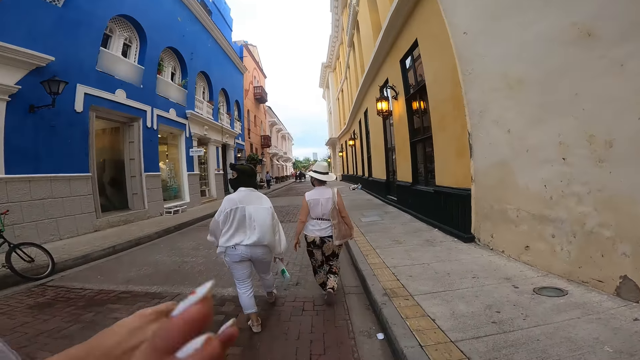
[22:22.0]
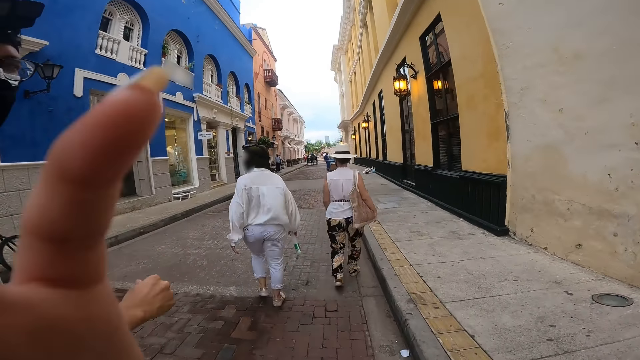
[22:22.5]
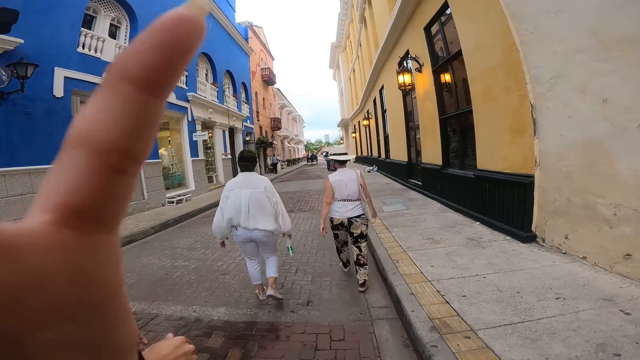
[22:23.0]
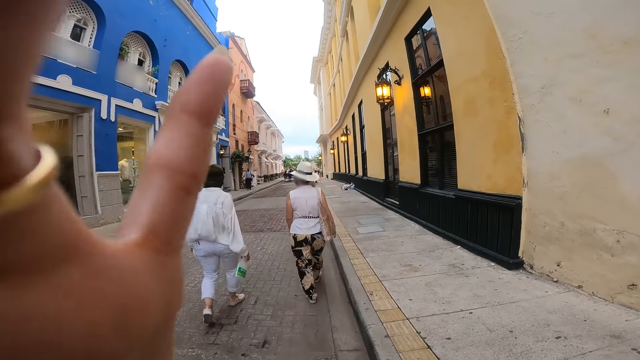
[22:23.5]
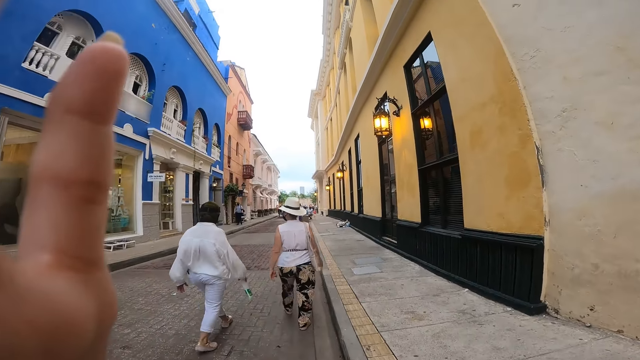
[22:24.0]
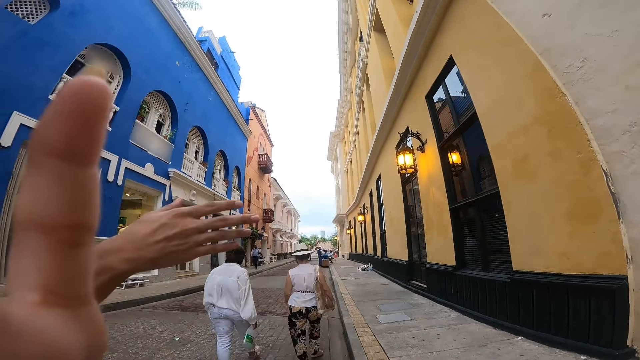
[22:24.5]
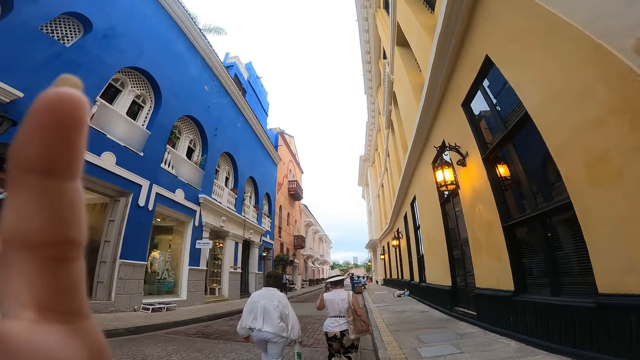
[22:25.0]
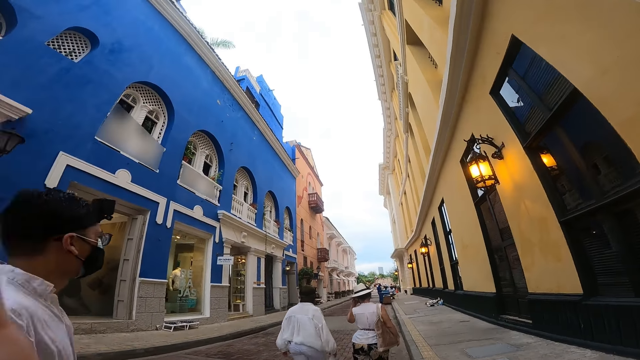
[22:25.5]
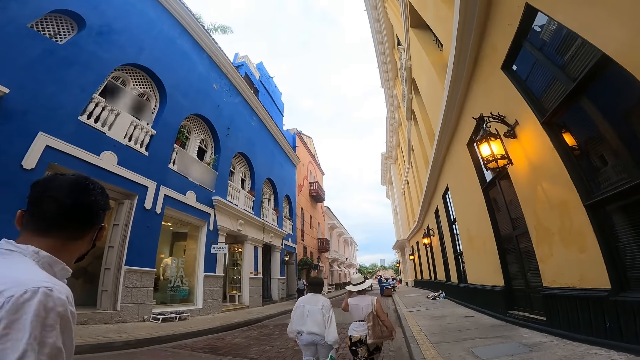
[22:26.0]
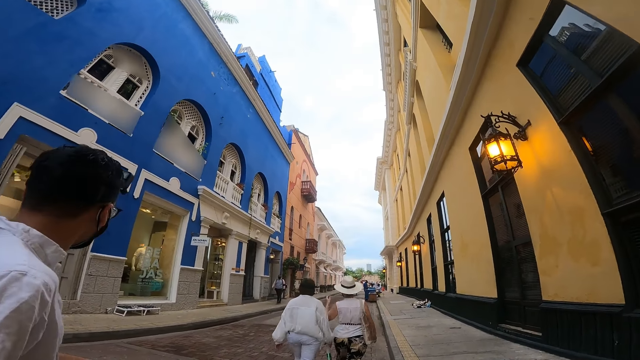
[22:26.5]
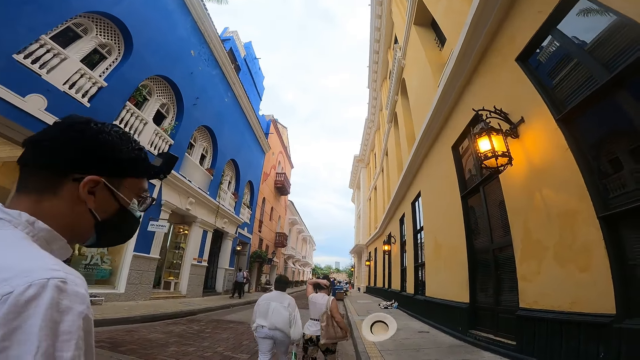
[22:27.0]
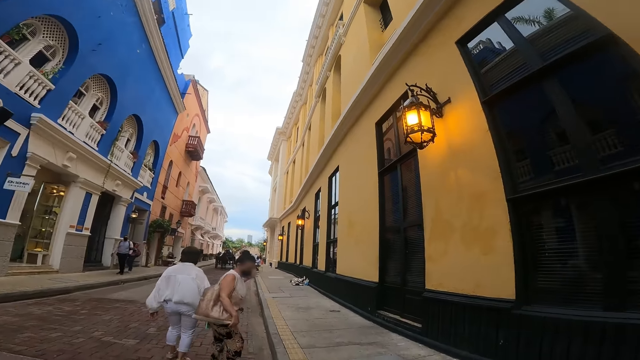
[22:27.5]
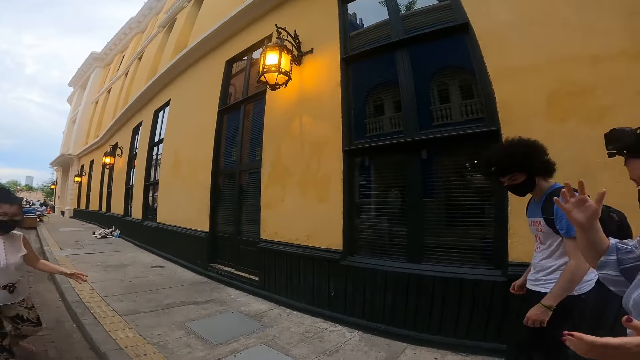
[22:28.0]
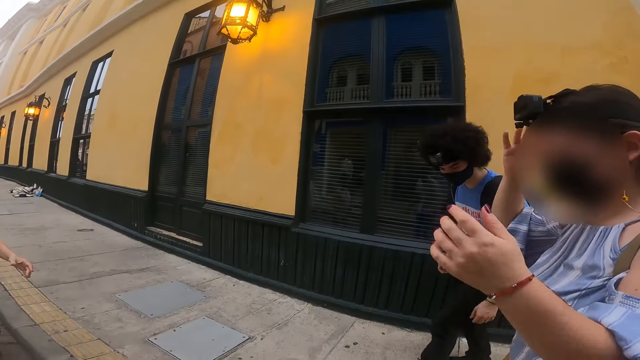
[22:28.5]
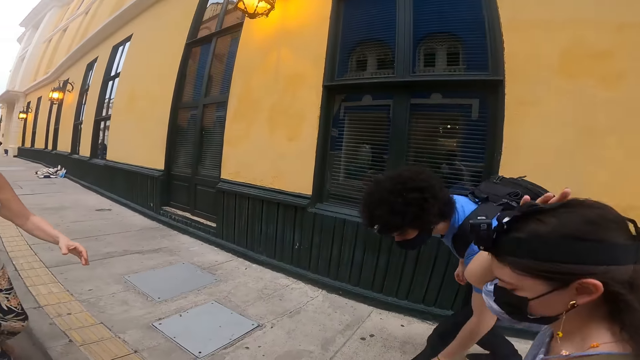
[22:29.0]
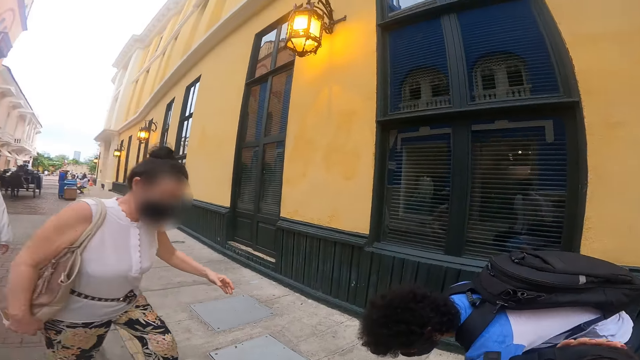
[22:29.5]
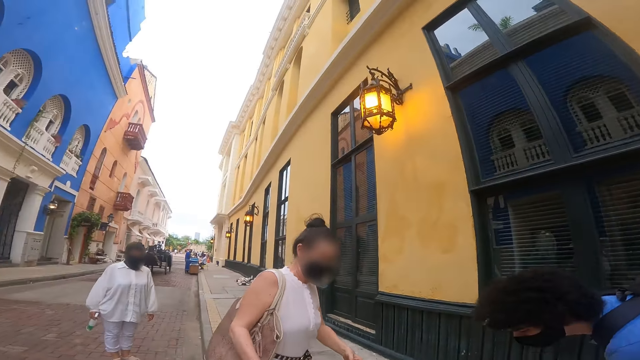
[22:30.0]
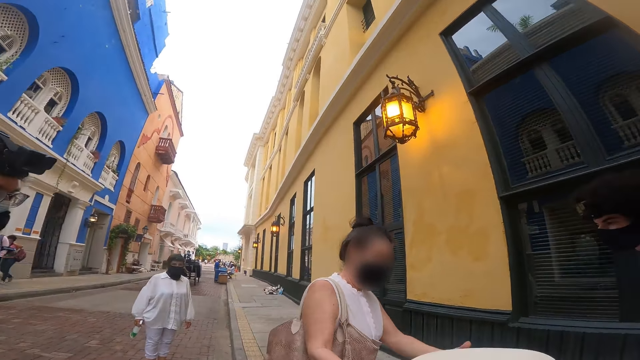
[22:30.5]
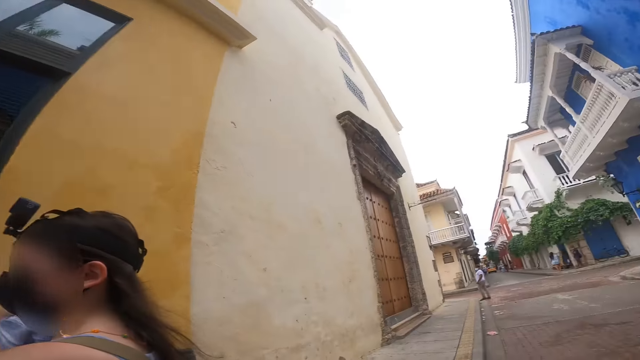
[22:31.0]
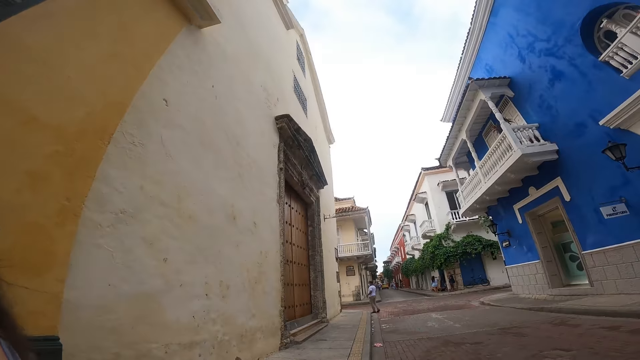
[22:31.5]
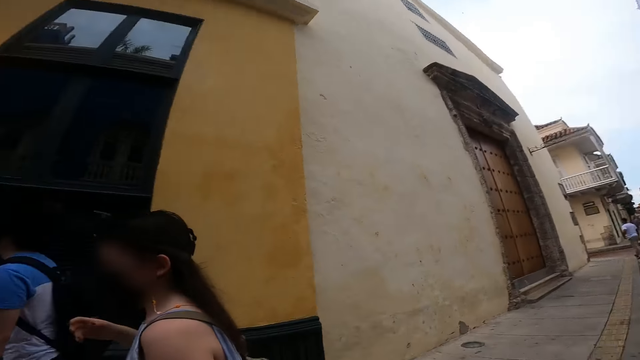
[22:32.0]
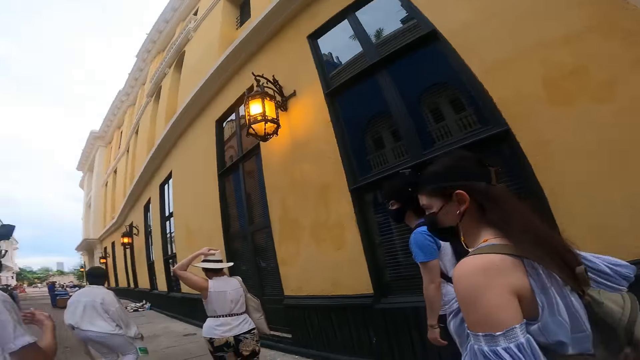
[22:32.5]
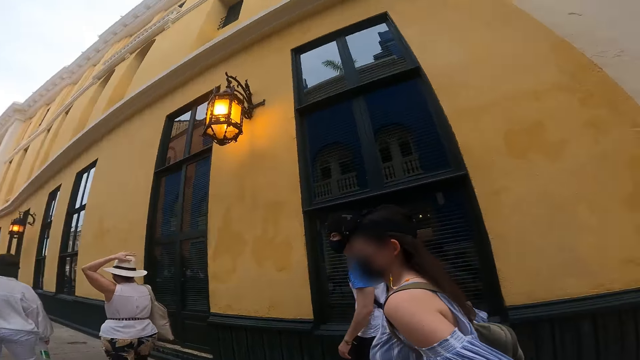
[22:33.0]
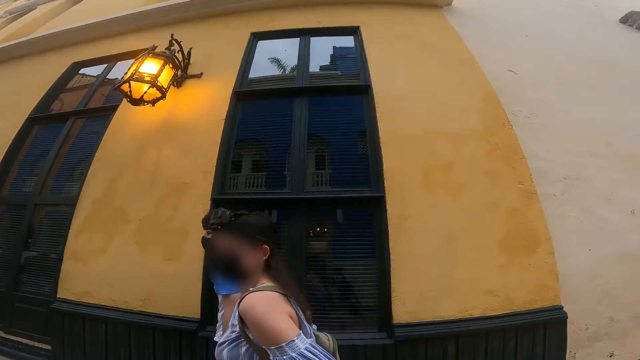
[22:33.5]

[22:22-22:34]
The camera wearer adjusts the camera on her head with her left hand. A man interacts with the camera wearer. The camera wearer lowers her left hand. She walks on a road. The man bends down. A woman bends down. Another man picks up a cap from the floor. The woman passes a hat to another woman with her left hand. The camera wearer looks around a building. The other woman places her left hand on the hat.

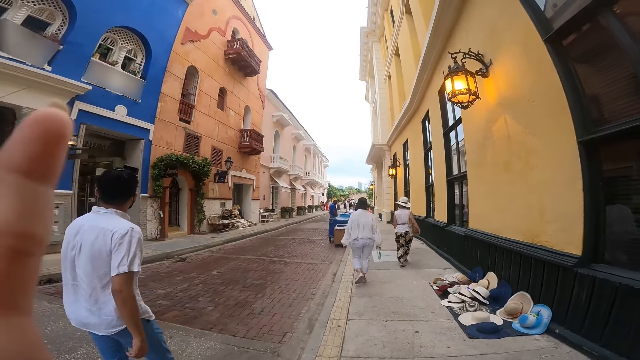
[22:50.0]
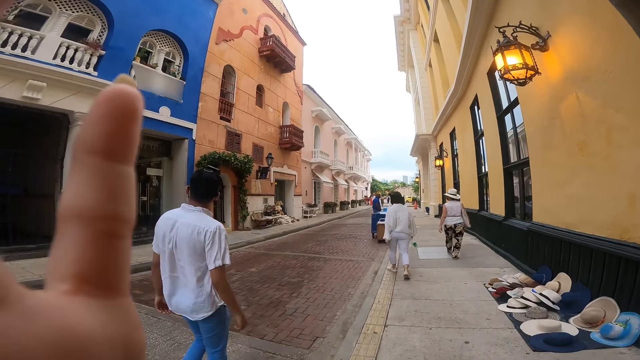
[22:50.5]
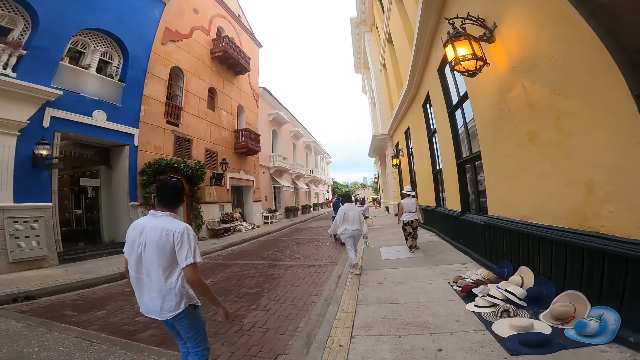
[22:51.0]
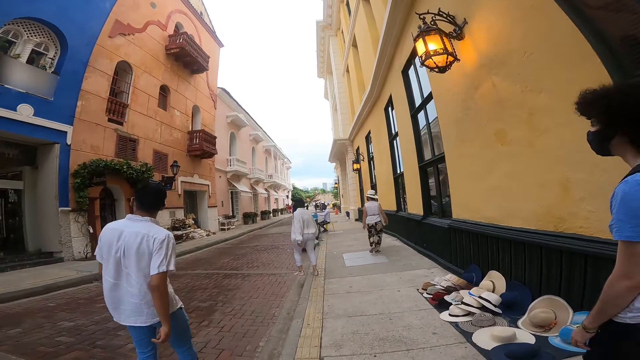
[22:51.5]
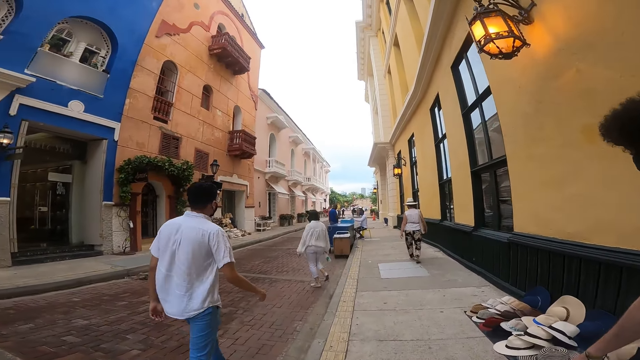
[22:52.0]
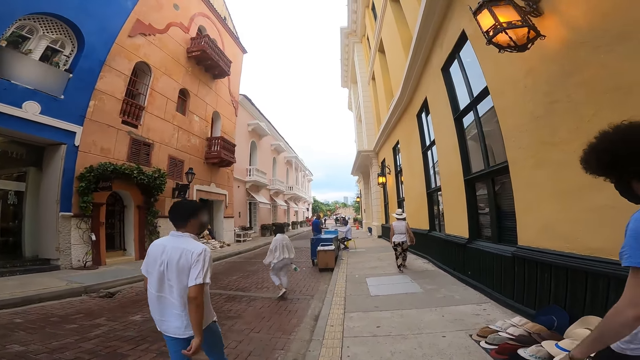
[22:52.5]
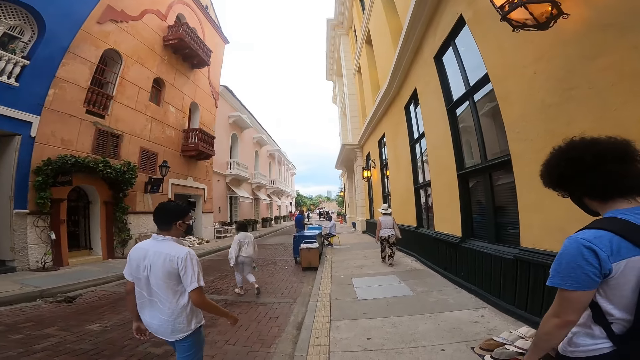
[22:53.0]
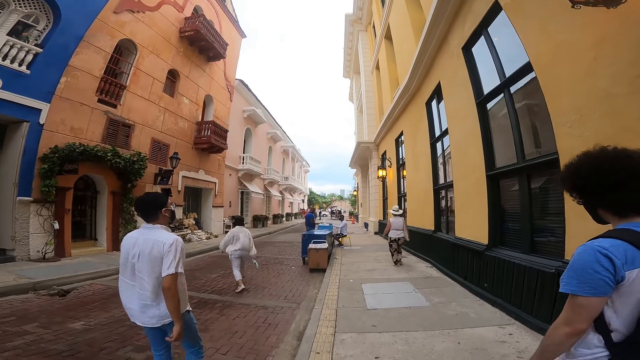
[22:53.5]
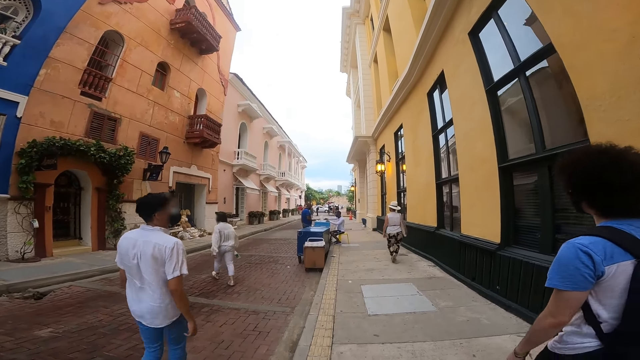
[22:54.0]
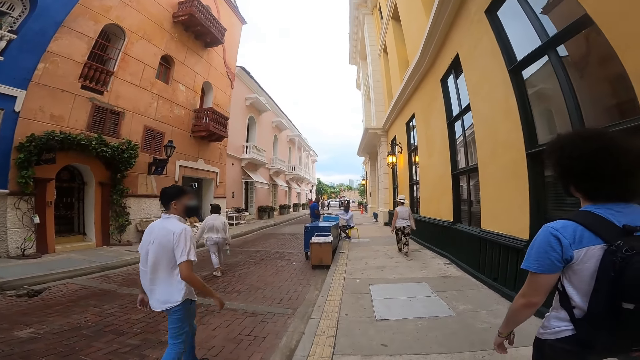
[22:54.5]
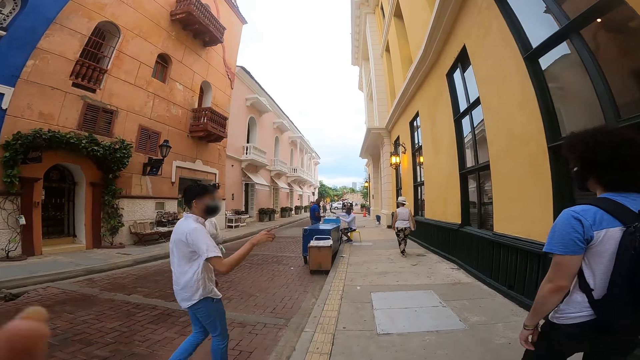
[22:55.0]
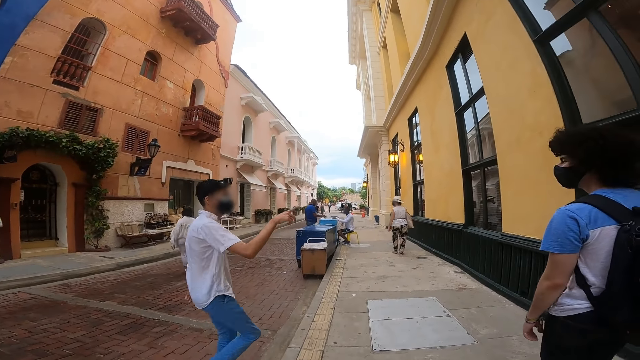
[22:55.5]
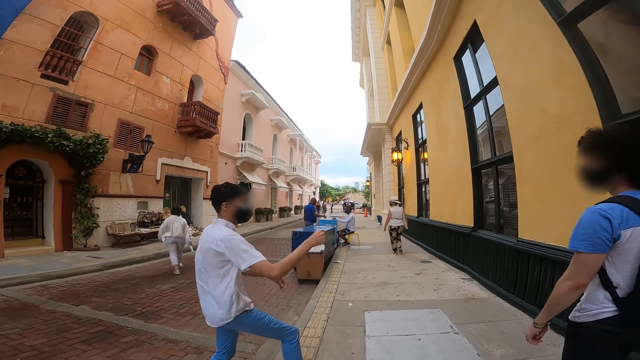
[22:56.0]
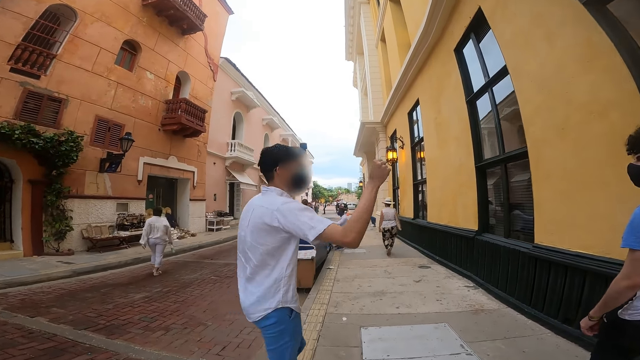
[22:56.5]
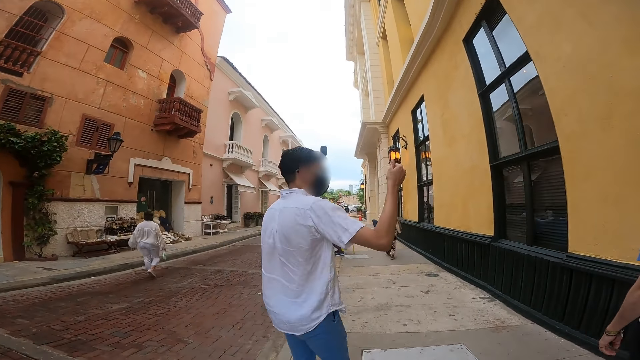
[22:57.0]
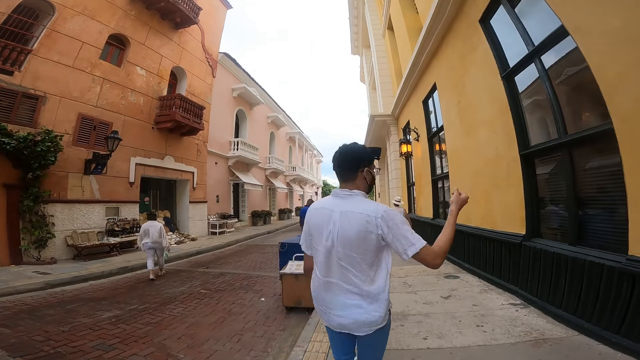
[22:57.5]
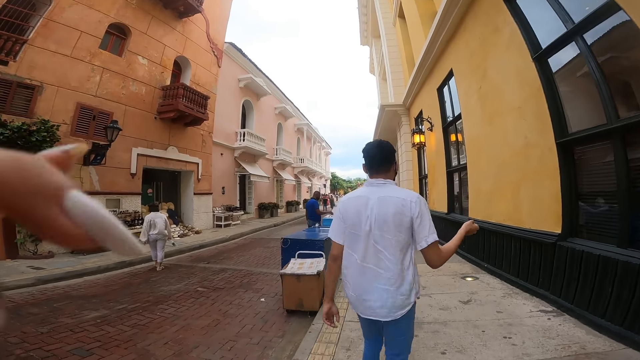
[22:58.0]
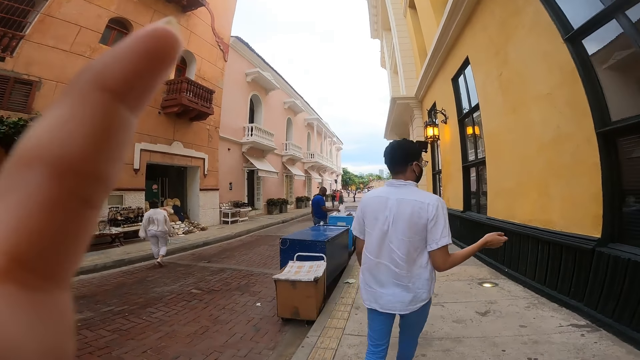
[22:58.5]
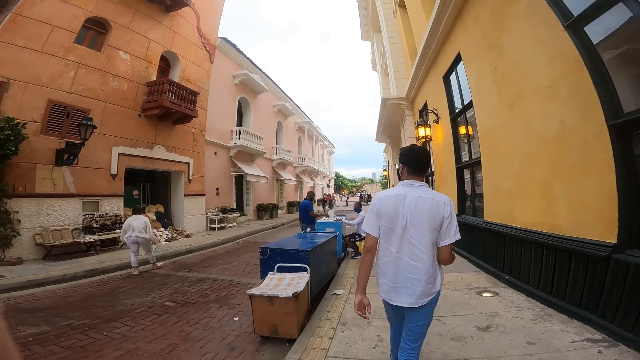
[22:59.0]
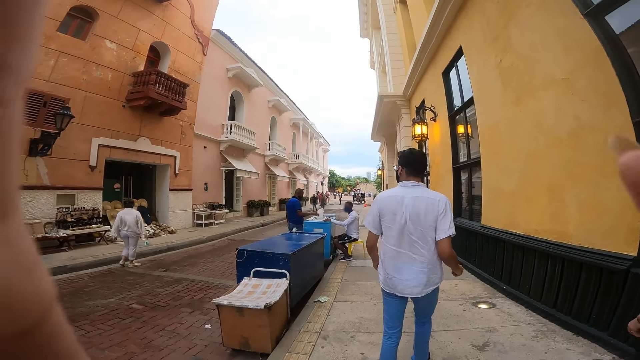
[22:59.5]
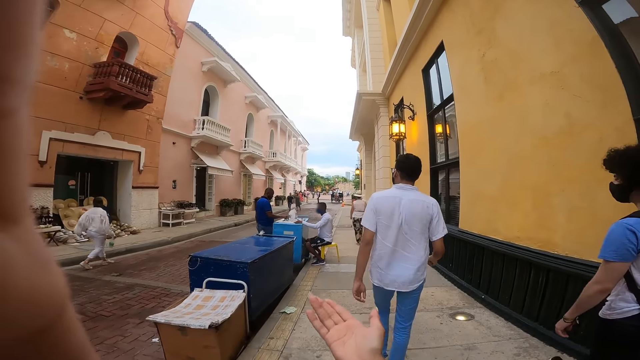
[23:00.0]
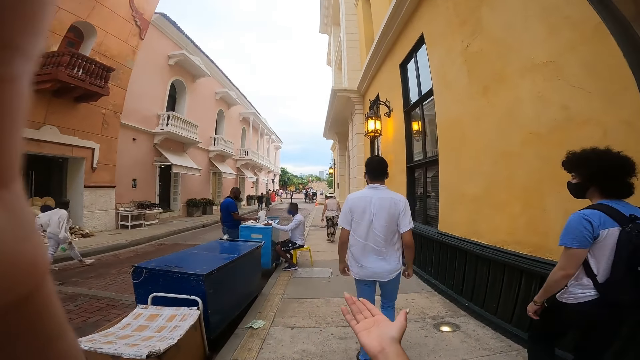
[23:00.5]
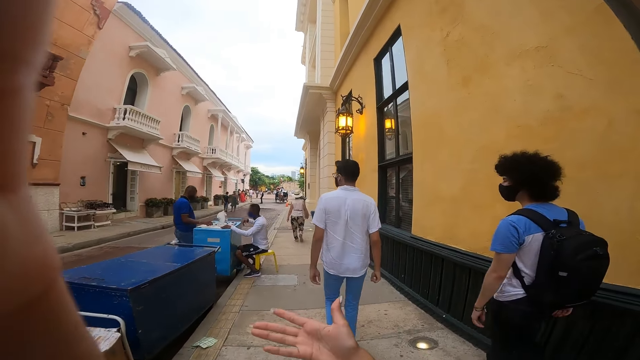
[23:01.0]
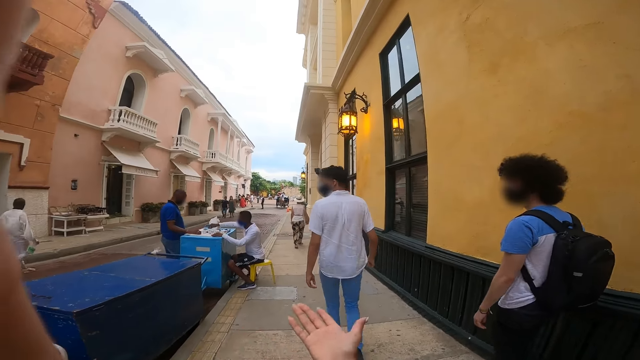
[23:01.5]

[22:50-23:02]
The camera wearer removes her left hand from her face. She walks on the walkway. A person walks on the road. A man interacts with the camera wearer and another man. Another person talks to a third person. The second person walks on the walkway. The camera wearer lifts her left hand towards her face. She adjusts the camera. She removes her right hand from her face. The other man walks on the walkway. The camera wearer converses with the other man and the first man. She stretches the hand.
